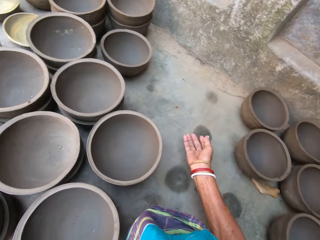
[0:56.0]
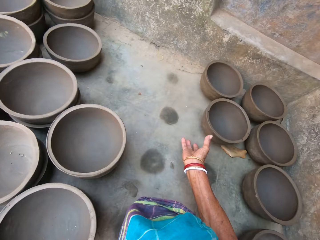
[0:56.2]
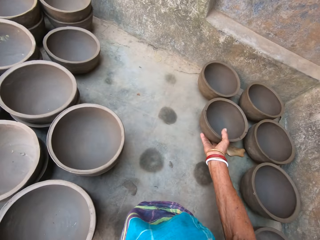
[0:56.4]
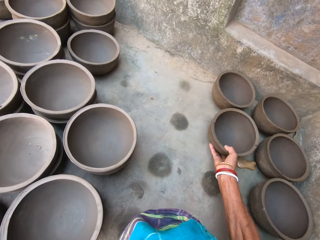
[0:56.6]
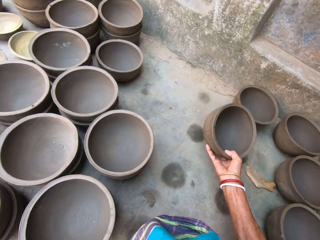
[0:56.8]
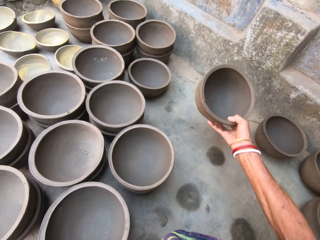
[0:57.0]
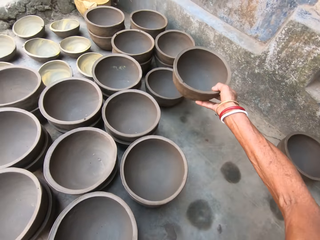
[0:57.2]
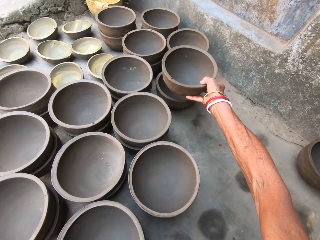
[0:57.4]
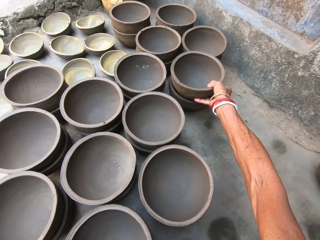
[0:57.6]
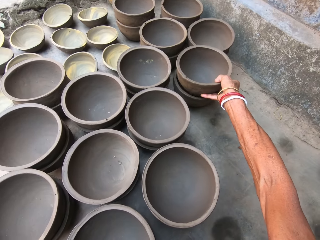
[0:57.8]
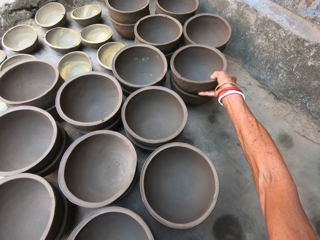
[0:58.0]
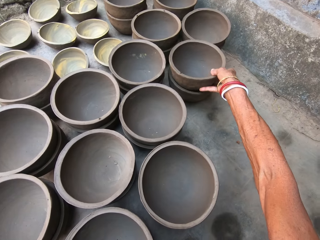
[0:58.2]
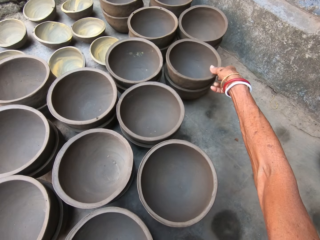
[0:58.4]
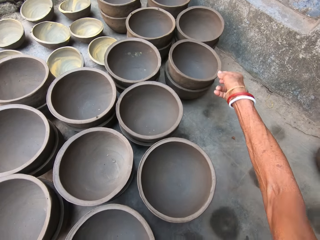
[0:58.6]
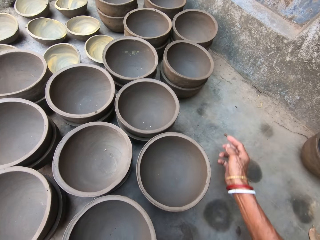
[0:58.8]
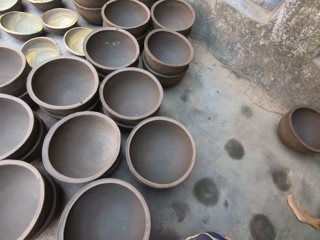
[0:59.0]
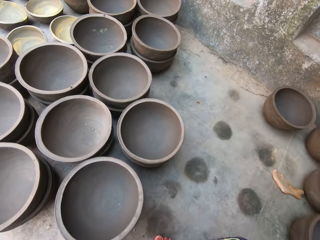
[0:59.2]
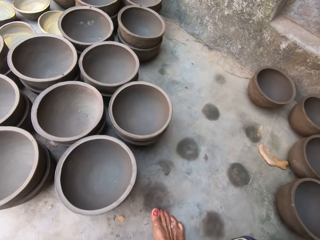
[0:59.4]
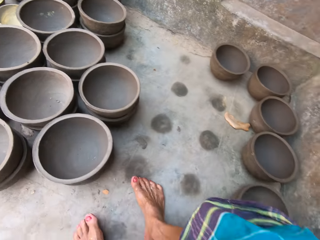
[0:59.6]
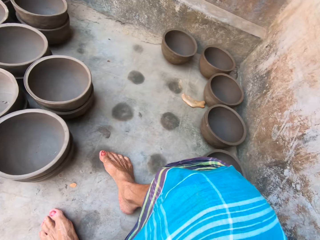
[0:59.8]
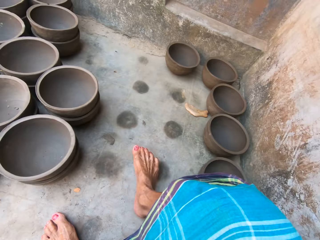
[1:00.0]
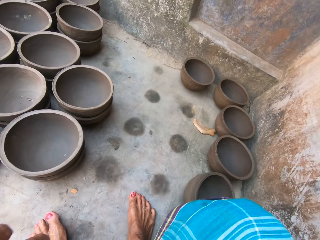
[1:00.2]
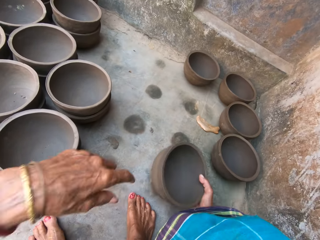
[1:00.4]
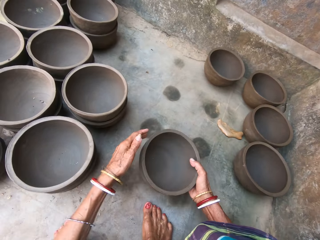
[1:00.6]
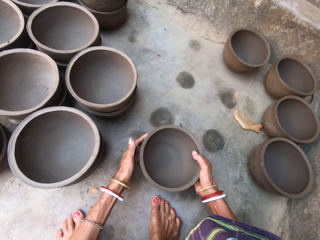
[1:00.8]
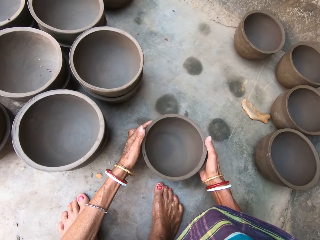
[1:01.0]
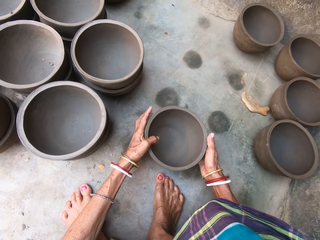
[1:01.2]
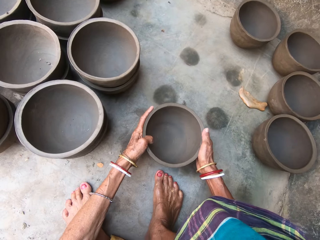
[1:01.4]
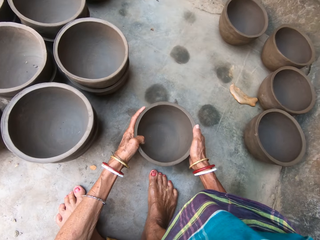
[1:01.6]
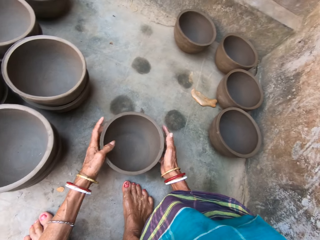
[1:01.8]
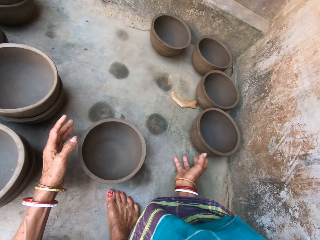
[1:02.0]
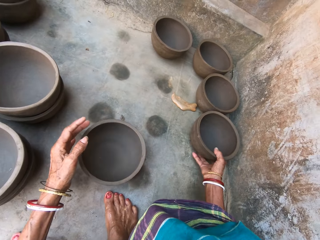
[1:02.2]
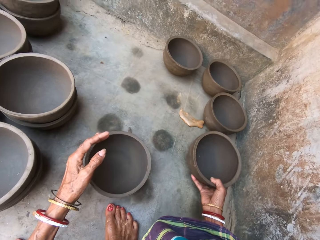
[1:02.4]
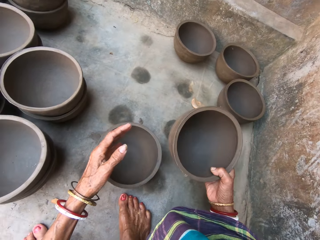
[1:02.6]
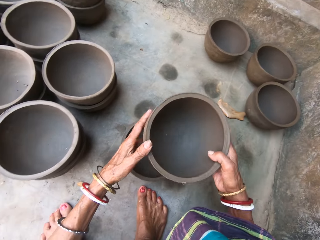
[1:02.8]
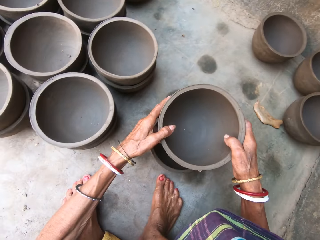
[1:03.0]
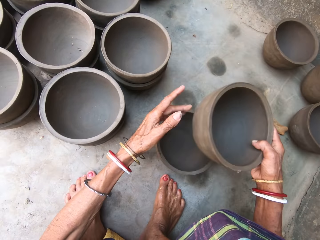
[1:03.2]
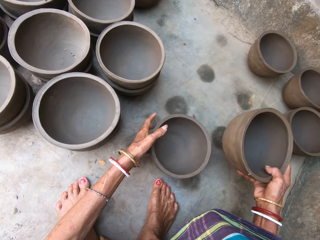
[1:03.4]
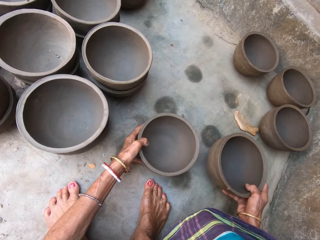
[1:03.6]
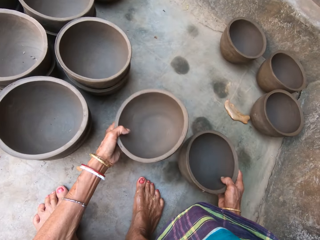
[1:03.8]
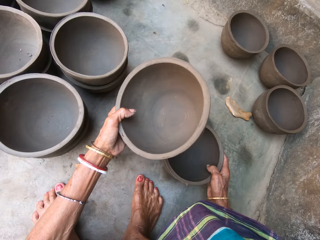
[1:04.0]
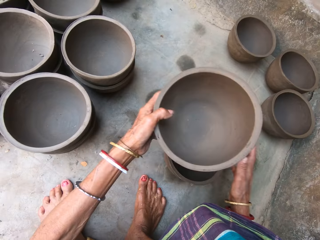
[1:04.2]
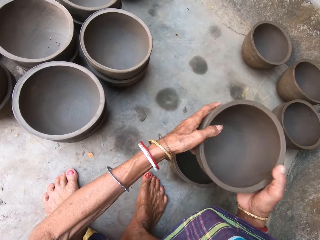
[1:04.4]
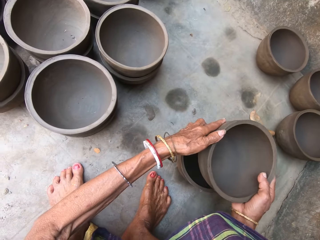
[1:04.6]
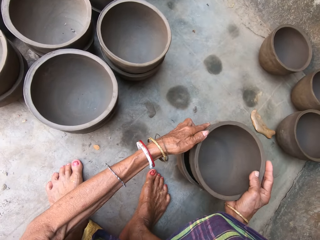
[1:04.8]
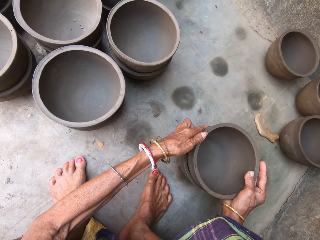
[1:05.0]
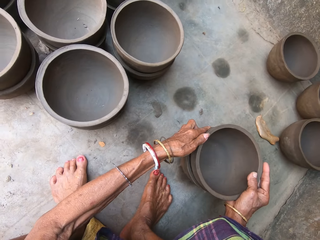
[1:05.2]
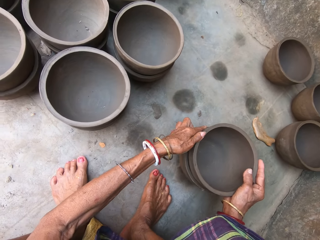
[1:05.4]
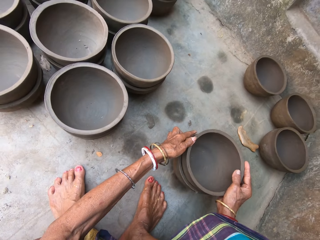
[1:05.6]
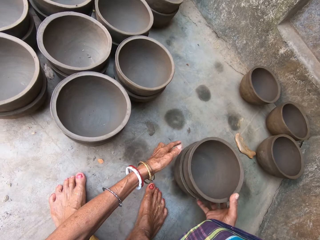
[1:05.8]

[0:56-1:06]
The camera wearer moves the pot. They take the pot. They press the pots. They turn the head. They move the leg. They take the pot. They move the pot down. They take the pot. They move the pot. They take the pot. They place the pot on top of another pot.

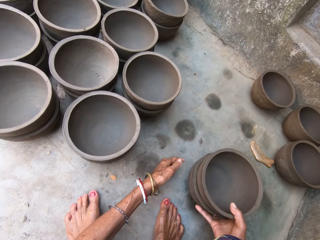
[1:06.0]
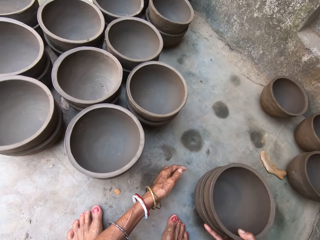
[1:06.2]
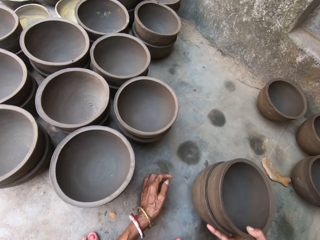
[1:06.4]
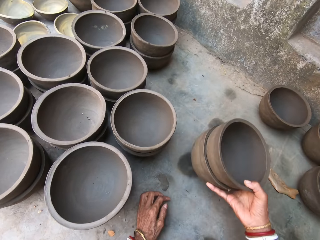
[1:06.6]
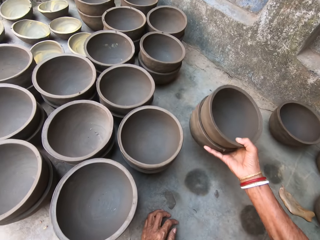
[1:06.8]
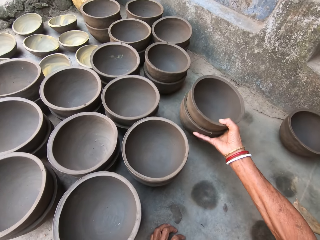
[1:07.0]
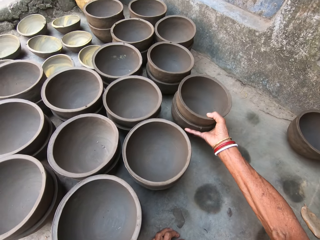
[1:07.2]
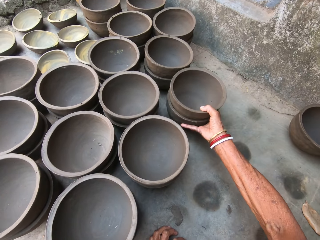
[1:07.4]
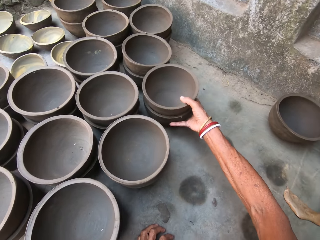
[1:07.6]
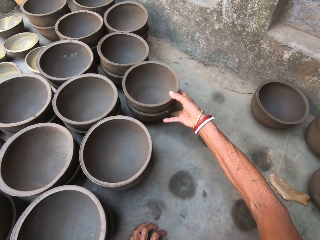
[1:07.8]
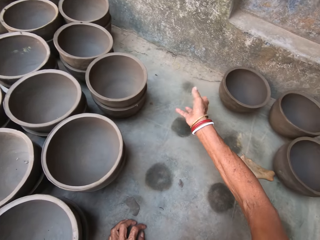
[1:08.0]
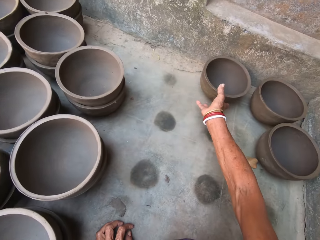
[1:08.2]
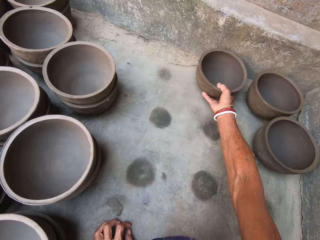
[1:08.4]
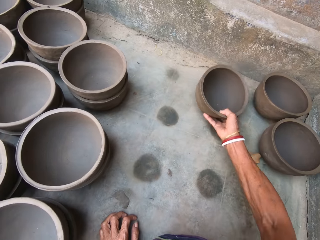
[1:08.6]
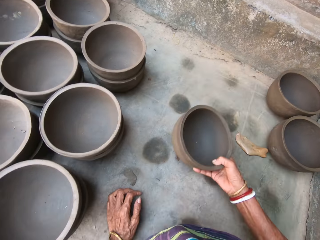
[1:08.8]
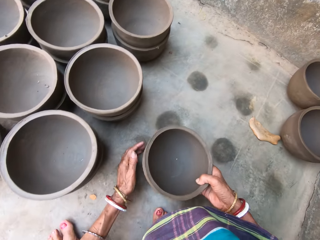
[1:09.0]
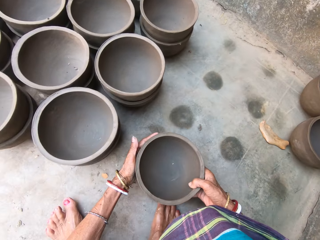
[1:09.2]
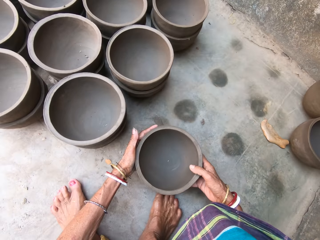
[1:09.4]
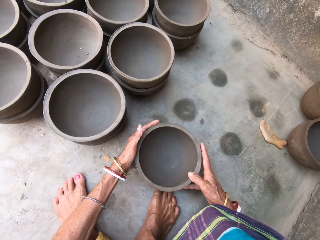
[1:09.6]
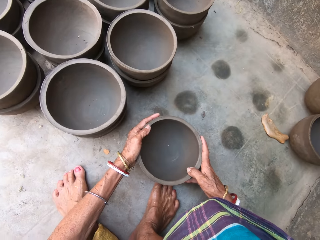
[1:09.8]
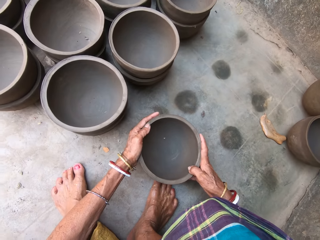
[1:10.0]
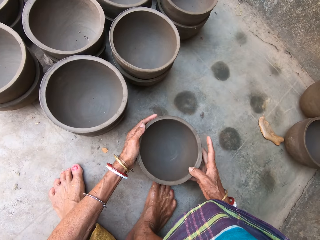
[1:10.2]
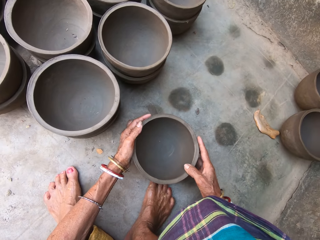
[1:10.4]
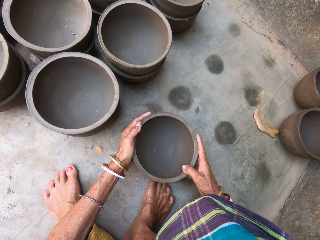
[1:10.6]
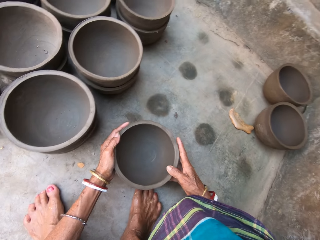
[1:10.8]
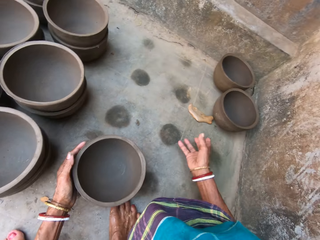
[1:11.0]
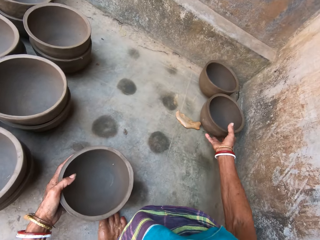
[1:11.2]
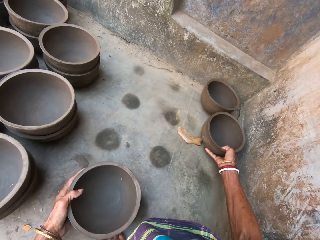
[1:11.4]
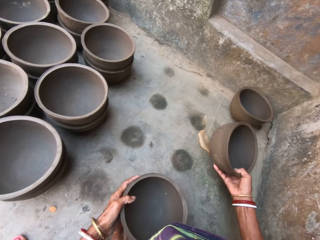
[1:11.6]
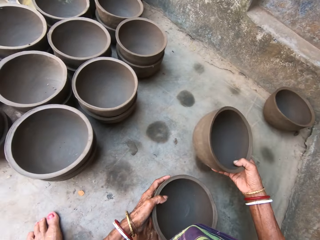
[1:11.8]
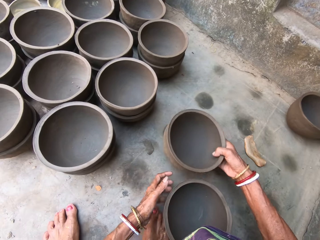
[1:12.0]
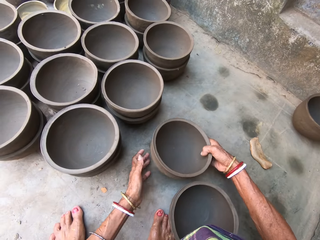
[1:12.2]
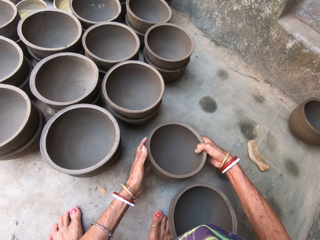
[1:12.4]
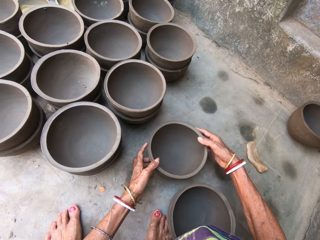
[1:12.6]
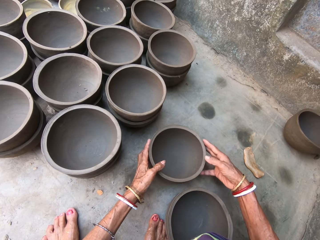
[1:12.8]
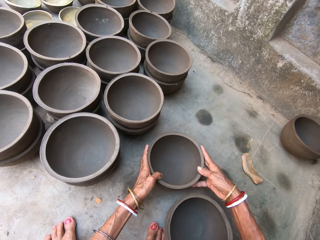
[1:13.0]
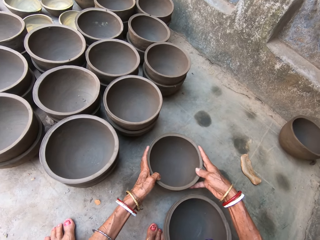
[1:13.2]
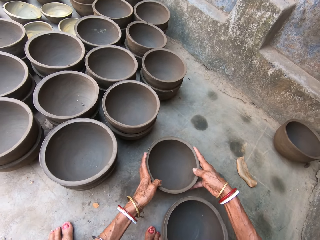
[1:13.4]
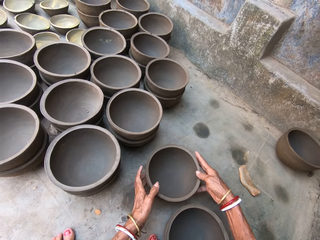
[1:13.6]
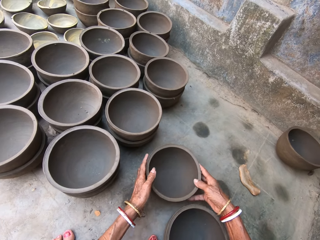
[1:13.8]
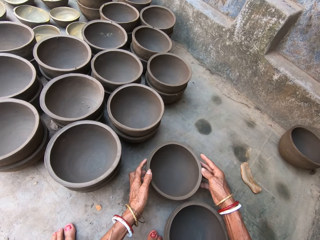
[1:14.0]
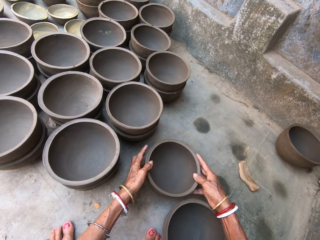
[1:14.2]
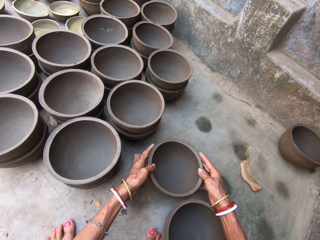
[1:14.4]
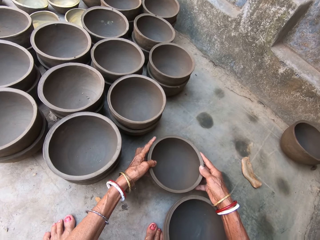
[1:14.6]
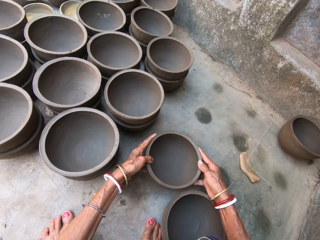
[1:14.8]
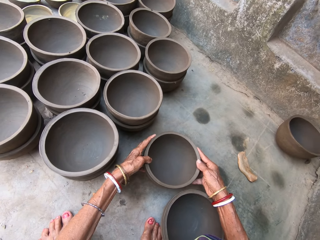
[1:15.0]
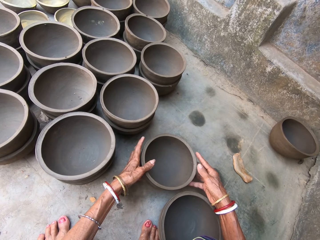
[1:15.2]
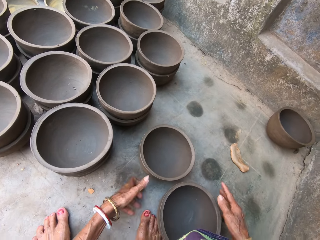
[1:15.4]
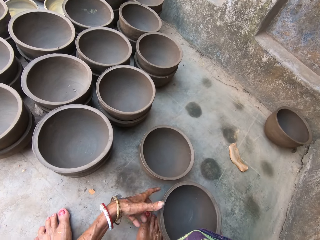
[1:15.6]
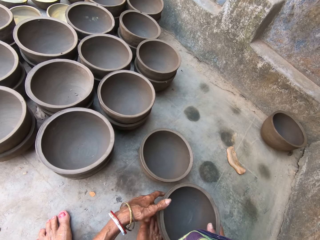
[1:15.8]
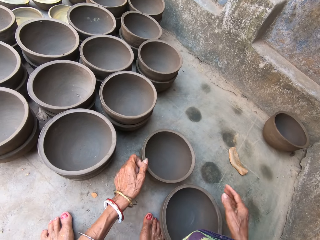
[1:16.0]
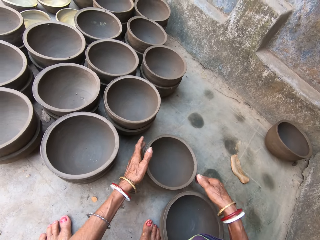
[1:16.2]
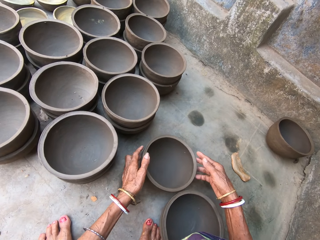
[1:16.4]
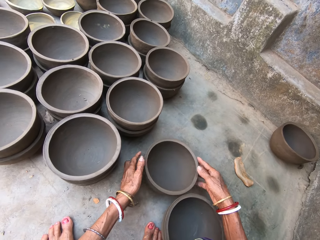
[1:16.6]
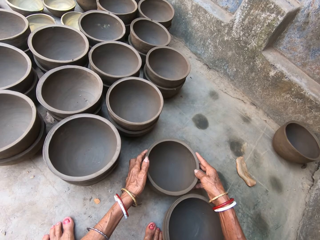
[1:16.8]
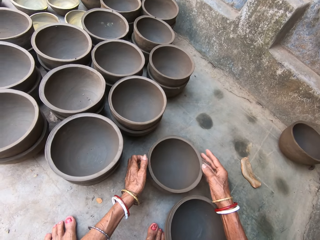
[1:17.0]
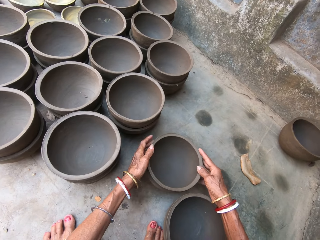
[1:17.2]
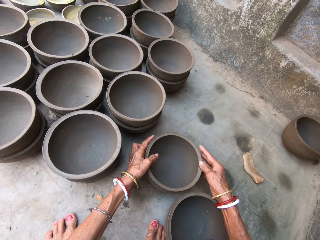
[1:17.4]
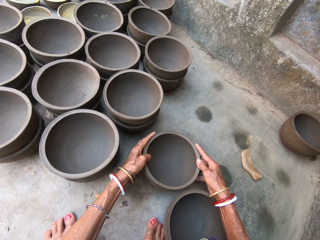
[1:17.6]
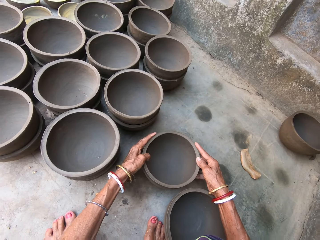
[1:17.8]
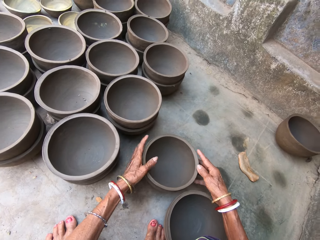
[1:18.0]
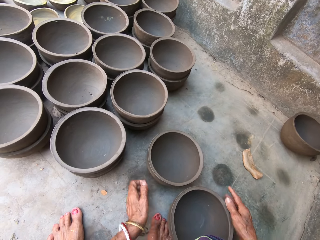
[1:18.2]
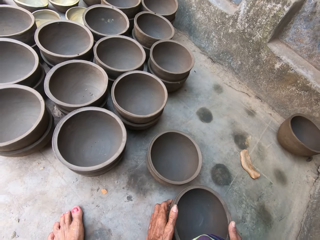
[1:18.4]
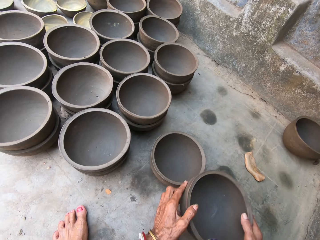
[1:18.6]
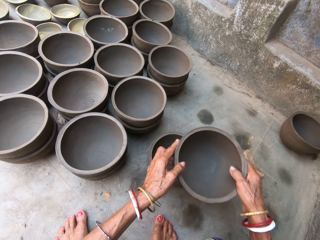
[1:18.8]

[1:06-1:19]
The camera wearer moves the pot. They put the pot aside. They move the pot. They take the pot. They shape the pot. They move the pot. They take the pot. They shape the pot on the ground. They take the pot. They move the pot on the hand.
